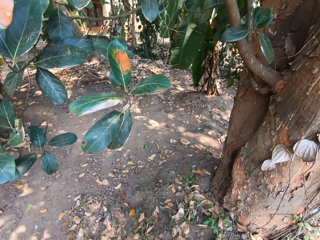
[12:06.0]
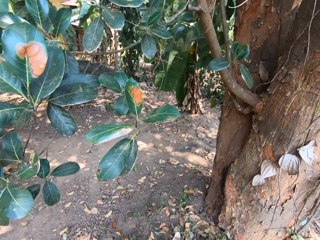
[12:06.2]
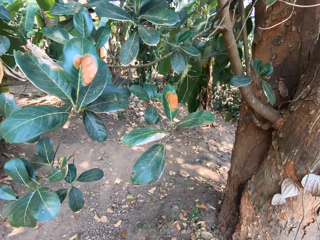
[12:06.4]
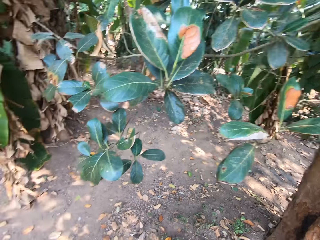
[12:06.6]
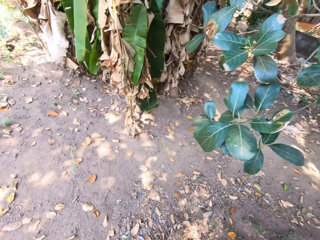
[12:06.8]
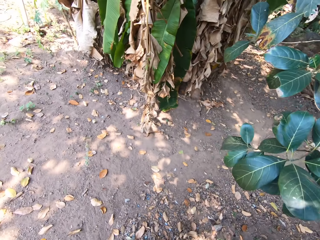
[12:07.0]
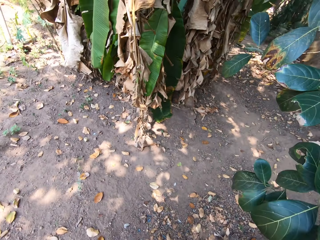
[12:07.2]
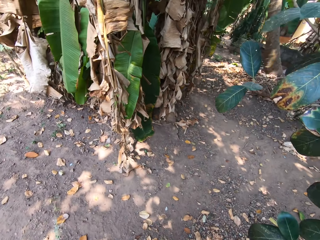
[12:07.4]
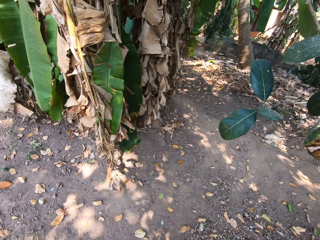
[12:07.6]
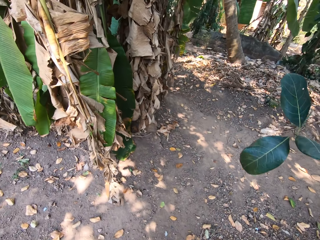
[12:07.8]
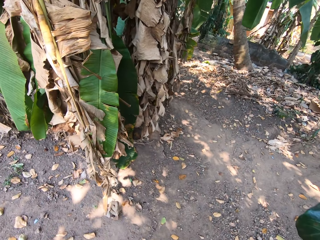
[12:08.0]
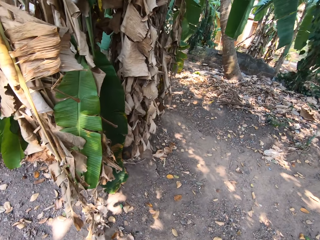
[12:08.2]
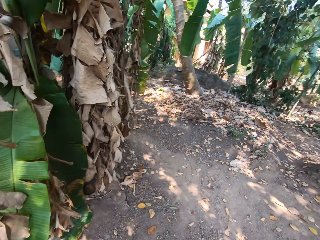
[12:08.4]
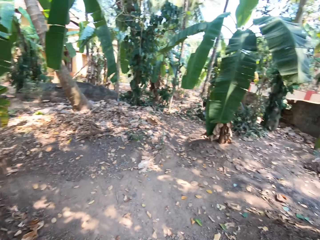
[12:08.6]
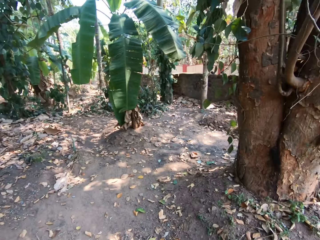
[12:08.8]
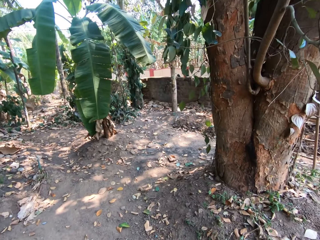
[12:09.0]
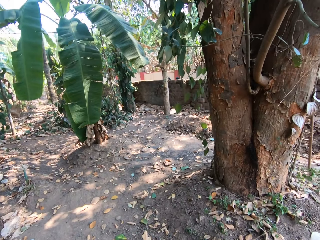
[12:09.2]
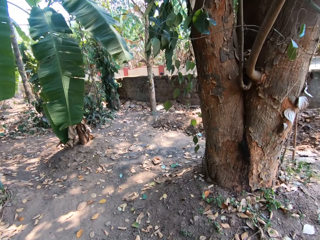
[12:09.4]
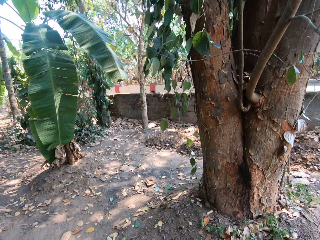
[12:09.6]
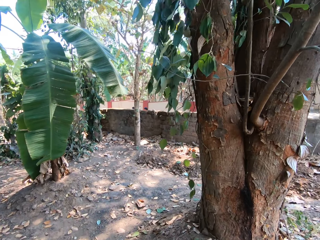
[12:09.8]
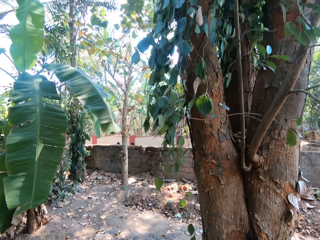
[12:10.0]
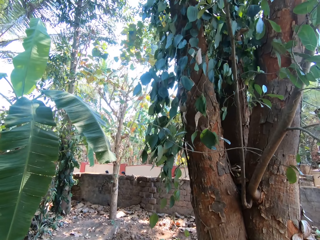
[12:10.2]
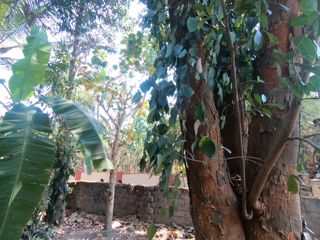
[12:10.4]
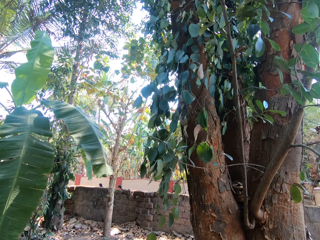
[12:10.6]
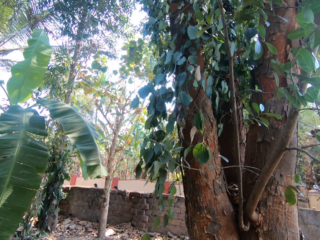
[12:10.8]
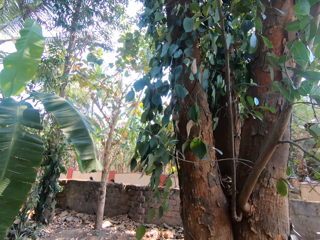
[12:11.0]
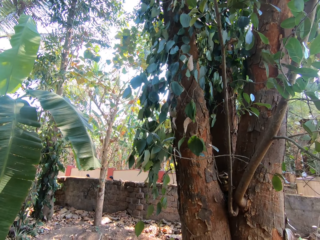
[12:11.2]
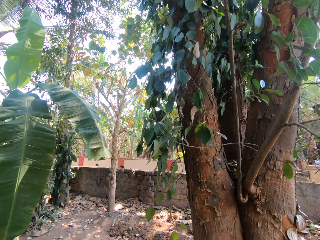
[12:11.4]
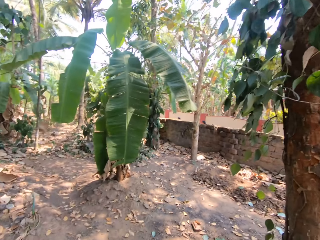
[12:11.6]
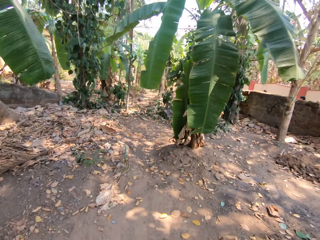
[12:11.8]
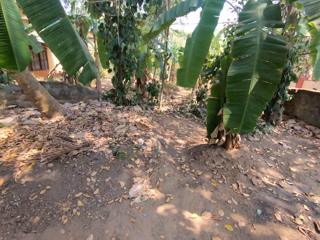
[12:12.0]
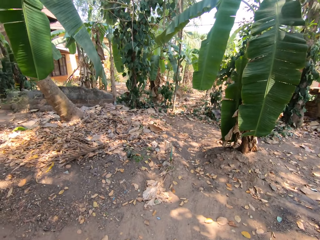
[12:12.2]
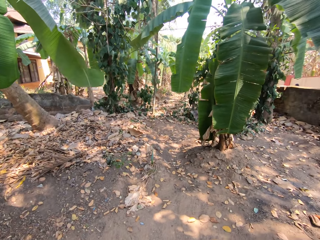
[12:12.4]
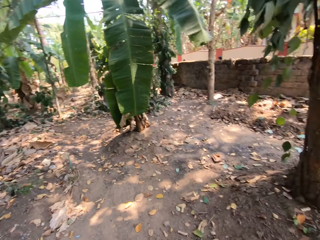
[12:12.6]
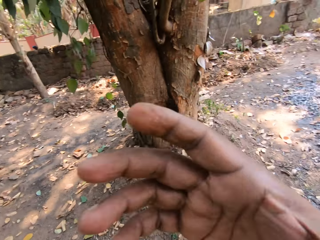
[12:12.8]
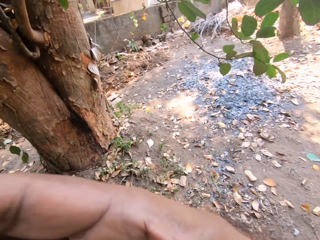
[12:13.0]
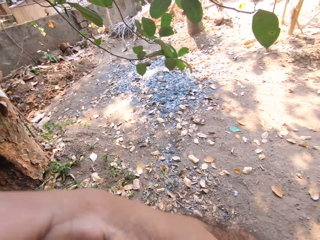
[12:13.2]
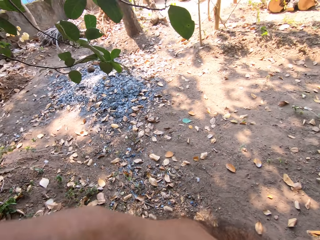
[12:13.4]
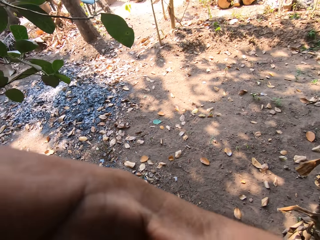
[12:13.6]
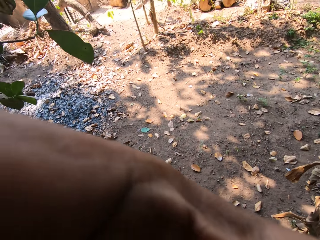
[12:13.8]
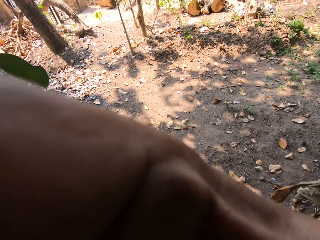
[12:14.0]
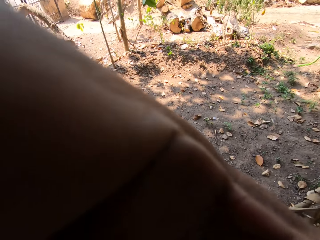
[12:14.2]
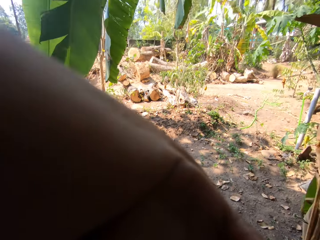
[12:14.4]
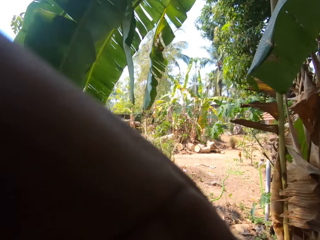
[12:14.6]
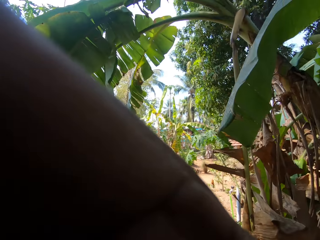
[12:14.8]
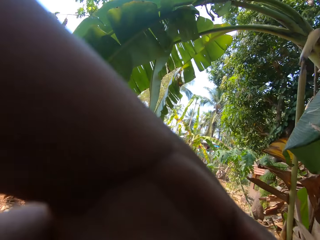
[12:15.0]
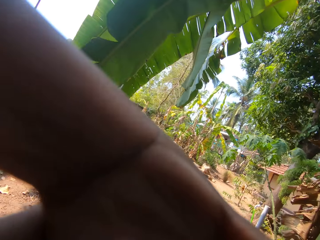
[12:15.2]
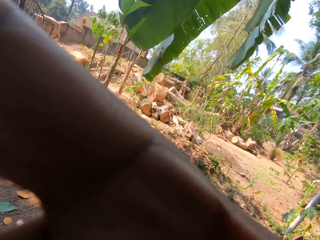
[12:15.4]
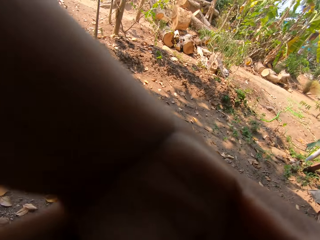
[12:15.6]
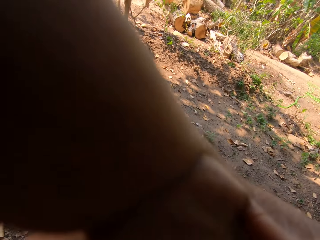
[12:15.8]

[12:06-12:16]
The camera wearer looks around. They walk round the garden. They look around. They adjust the camera.

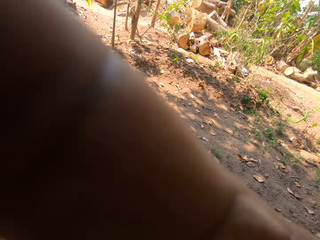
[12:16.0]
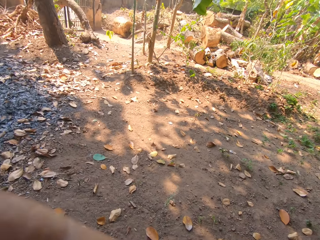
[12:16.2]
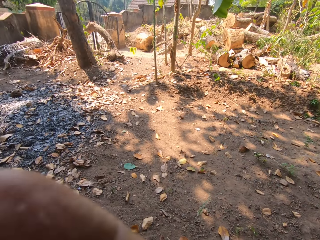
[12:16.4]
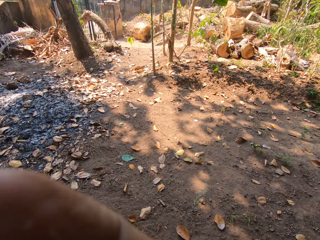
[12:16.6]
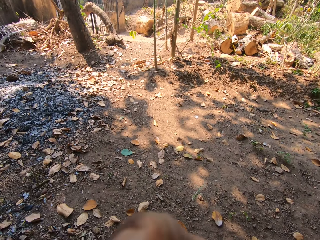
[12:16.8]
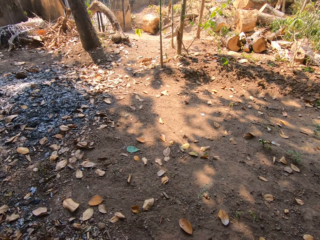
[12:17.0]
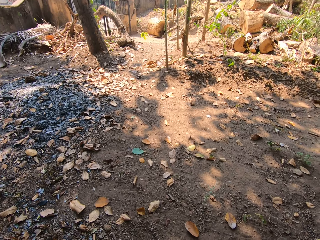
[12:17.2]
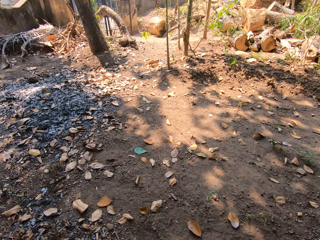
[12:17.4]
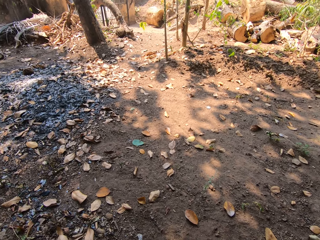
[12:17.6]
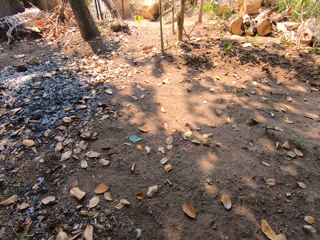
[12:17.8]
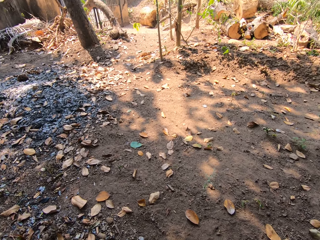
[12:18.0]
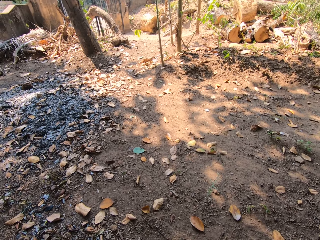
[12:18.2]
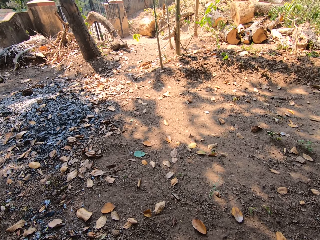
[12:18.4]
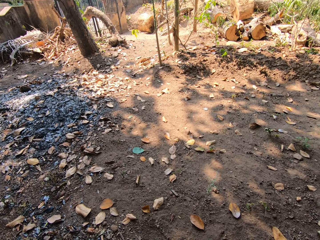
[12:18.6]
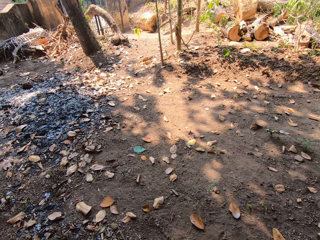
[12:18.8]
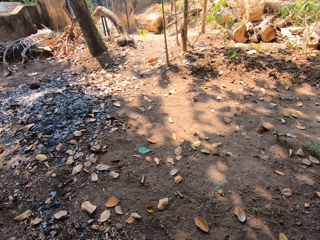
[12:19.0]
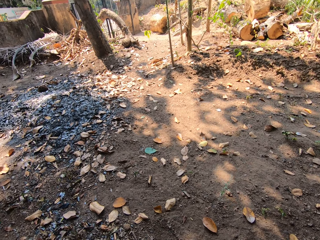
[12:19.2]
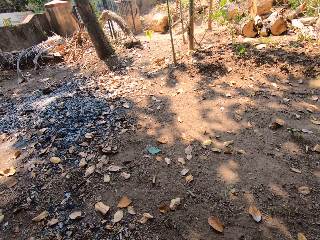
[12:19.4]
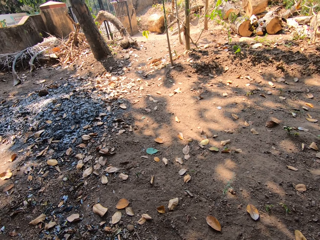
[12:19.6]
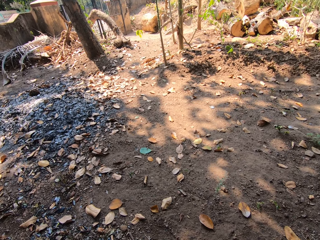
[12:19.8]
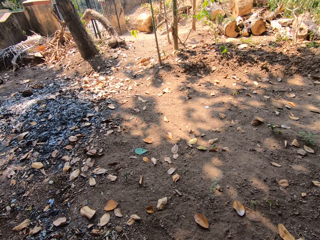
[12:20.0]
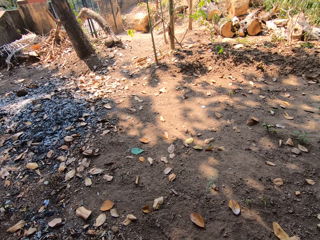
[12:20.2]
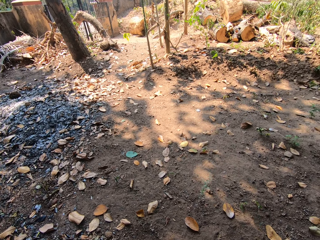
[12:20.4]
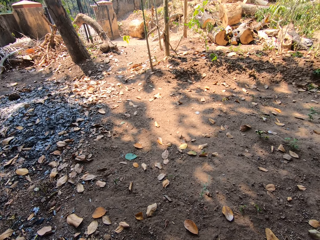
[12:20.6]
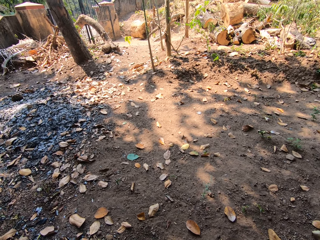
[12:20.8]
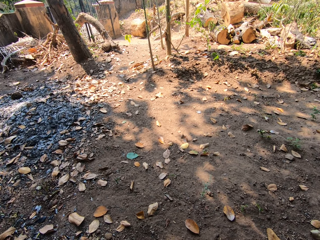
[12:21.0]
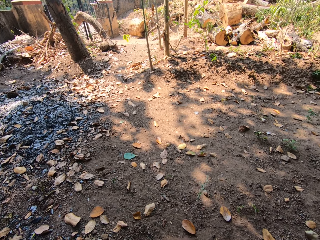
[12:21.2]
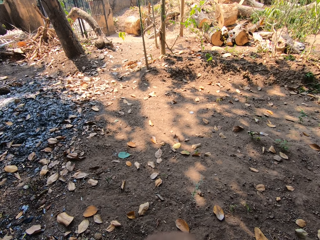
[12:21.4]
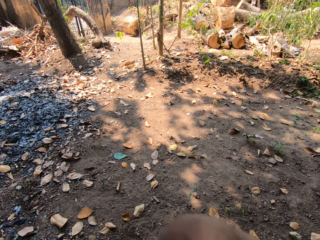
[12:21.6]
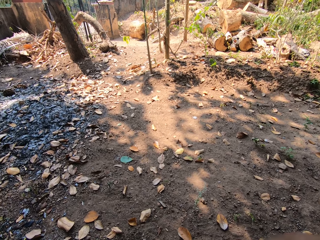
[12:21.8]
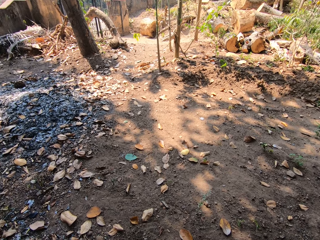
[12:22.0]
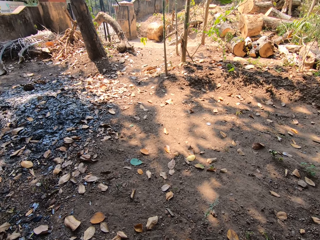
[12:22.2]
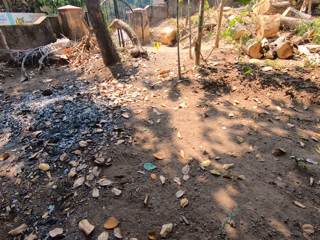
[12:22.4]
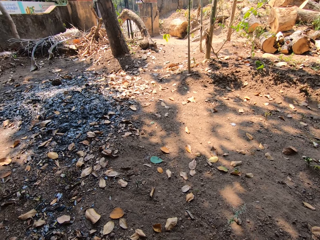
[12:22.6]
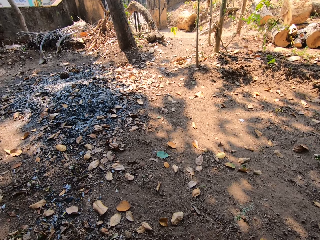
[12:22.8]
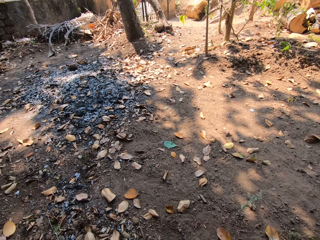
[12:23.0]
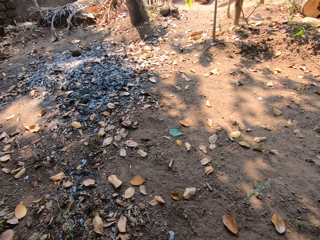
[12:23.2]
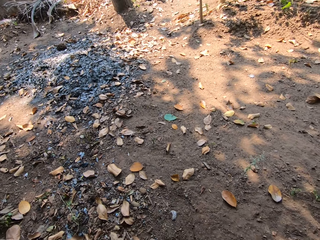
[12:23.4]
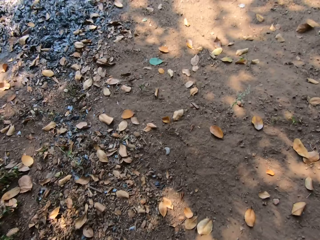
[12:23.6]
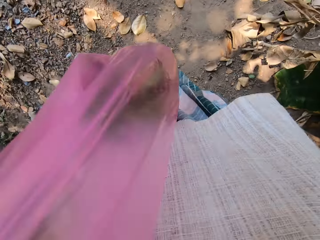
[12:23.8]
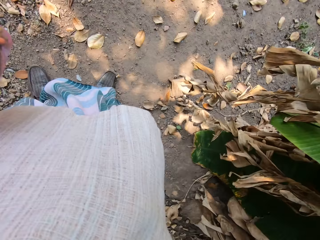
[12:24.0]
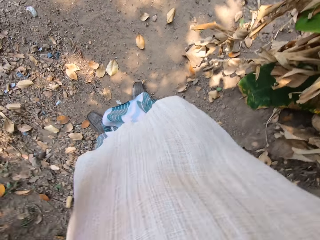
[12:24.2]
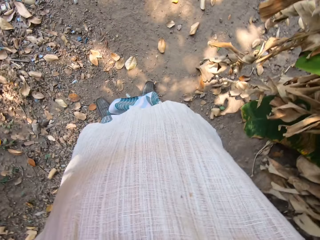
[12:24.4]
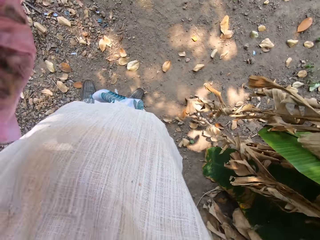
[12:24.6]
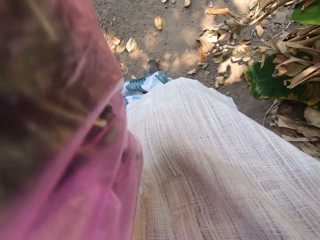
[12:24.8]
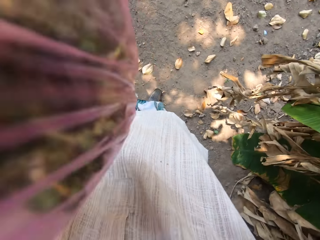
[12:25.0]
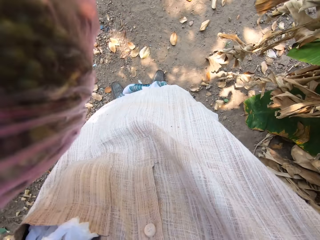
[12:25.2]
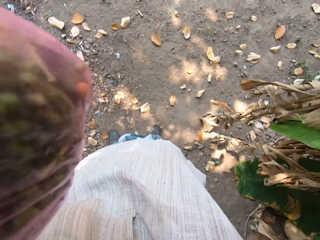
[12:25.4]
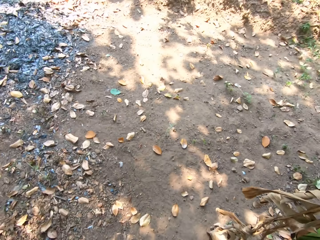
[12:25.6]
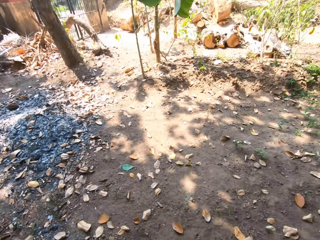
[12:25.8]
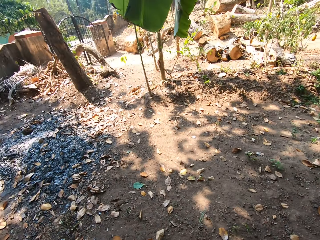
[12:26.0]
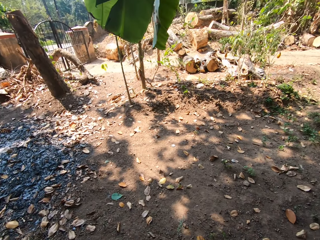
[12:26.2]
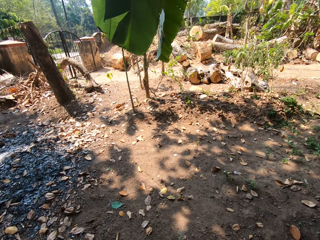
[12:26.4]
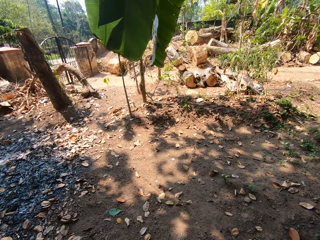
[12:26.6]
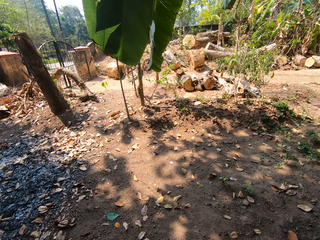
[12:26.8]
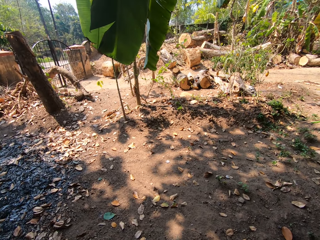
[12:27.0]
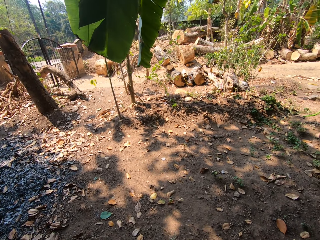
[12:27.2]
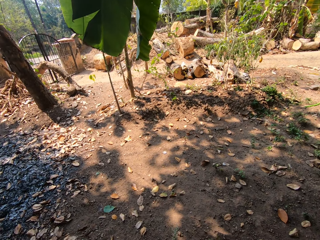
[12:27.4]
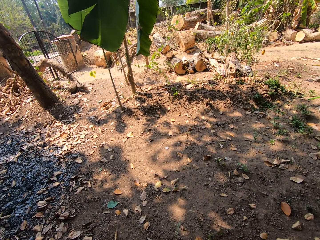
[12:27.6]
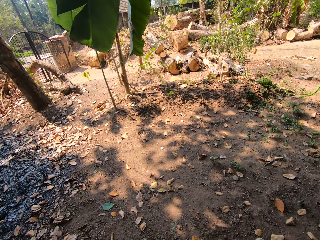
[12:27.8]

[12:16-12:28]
The camera wearer looks around. They lift the hand up. They adjust the camera. They adjust the plastic bag with both hands. They look around.
